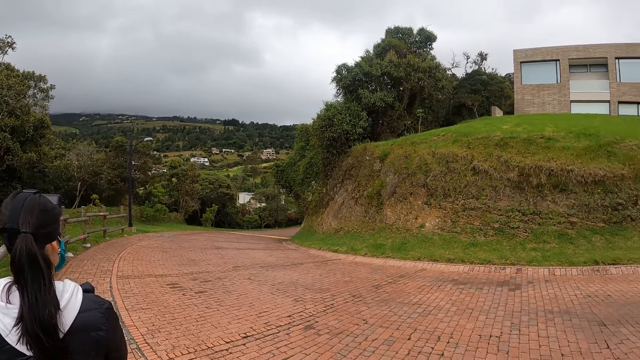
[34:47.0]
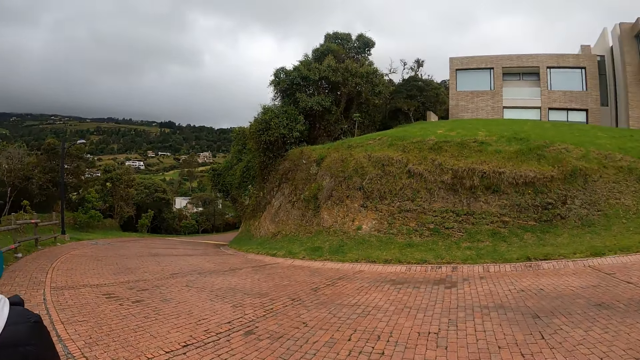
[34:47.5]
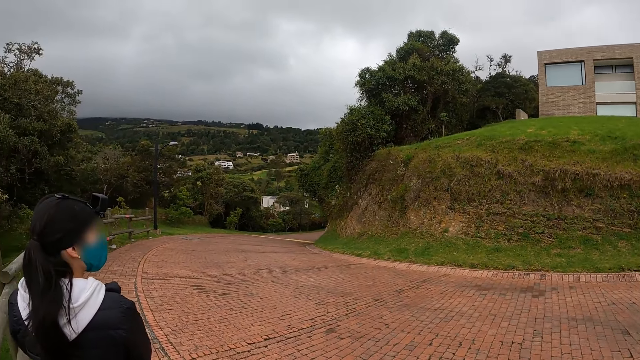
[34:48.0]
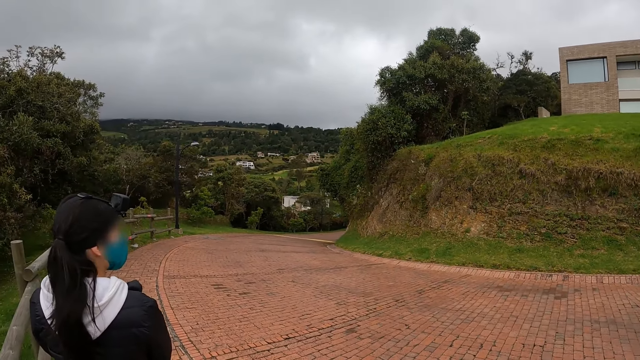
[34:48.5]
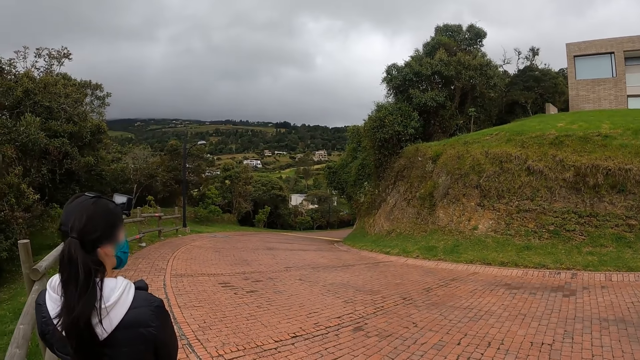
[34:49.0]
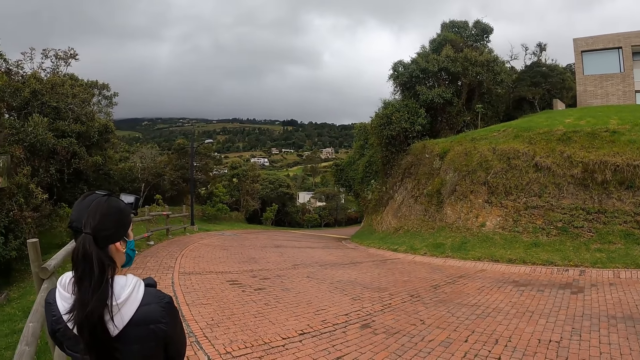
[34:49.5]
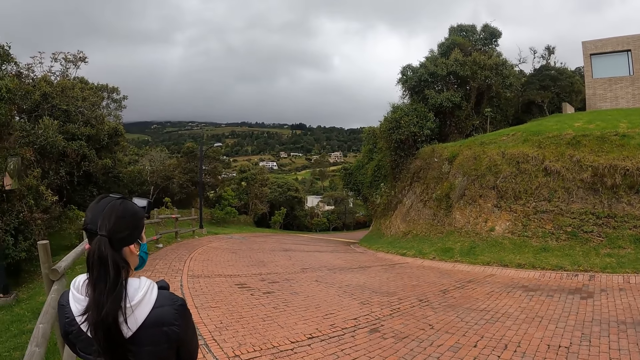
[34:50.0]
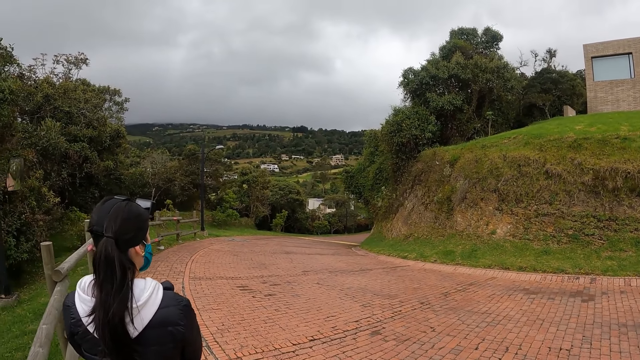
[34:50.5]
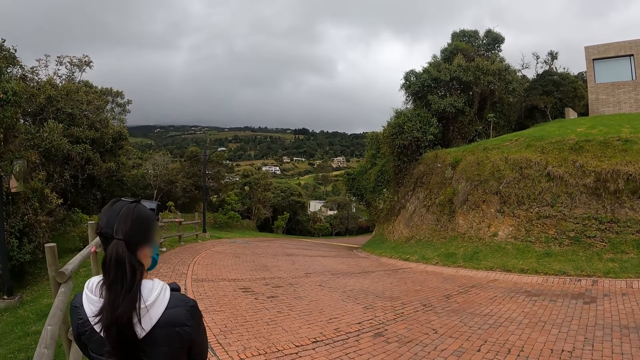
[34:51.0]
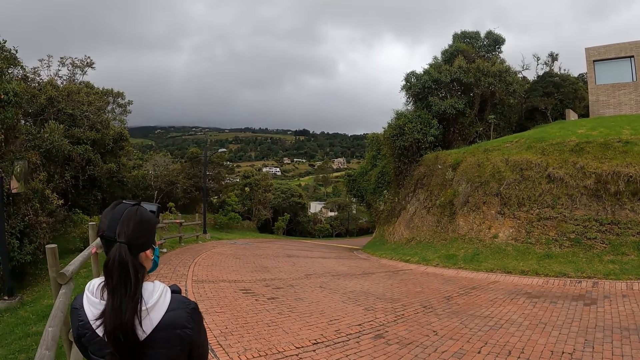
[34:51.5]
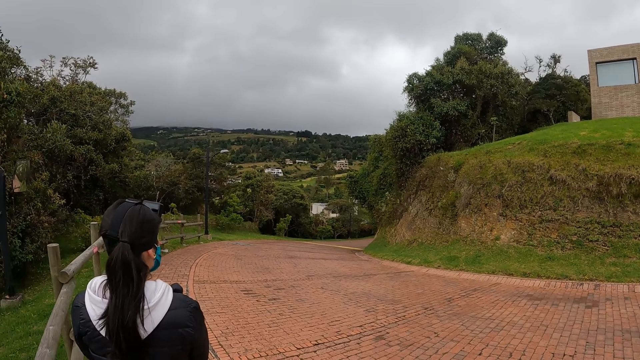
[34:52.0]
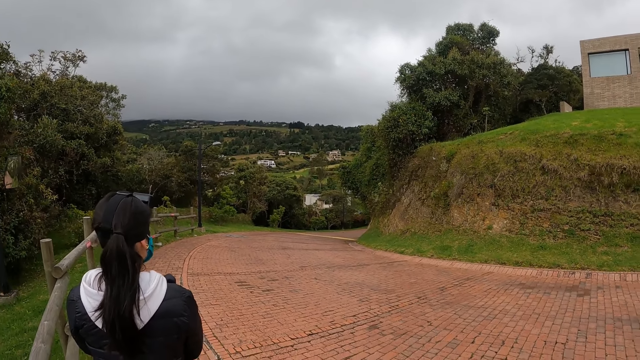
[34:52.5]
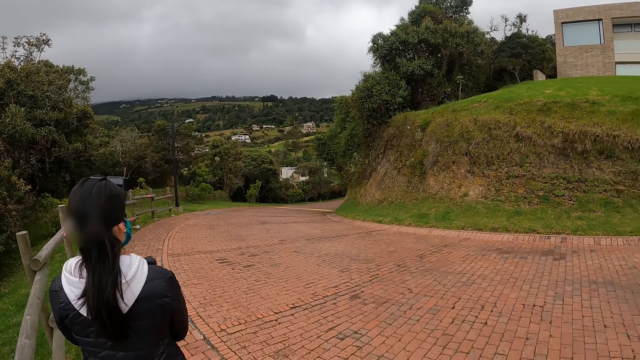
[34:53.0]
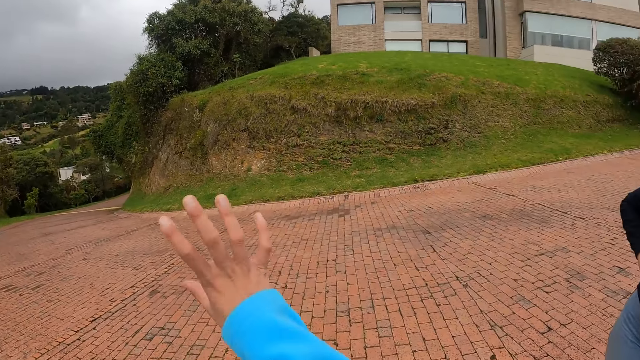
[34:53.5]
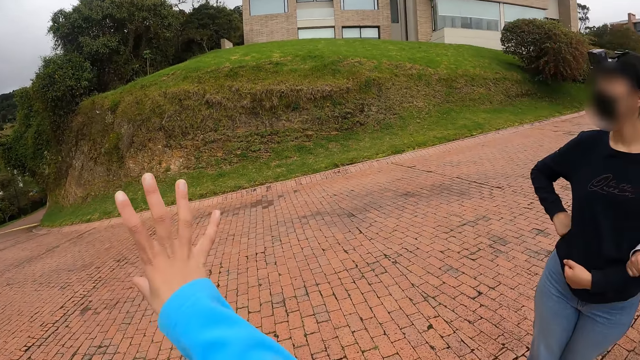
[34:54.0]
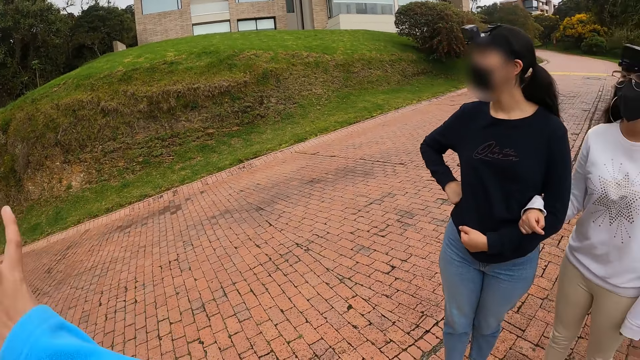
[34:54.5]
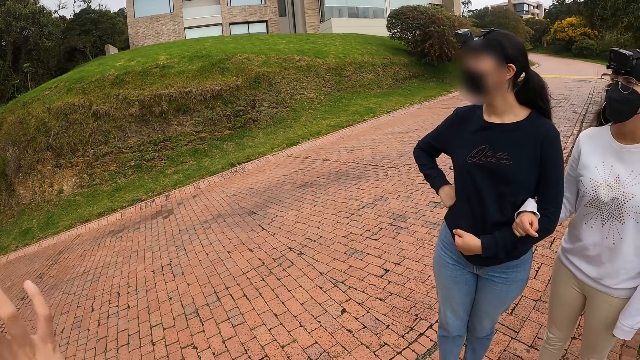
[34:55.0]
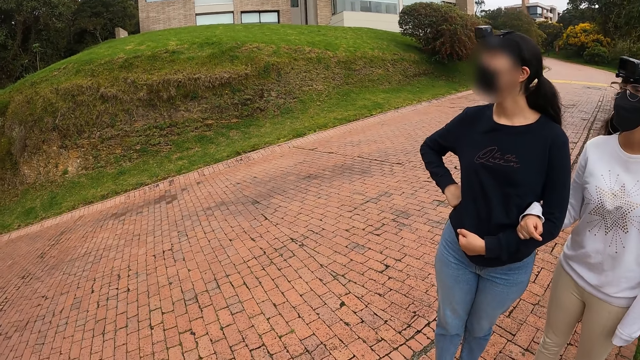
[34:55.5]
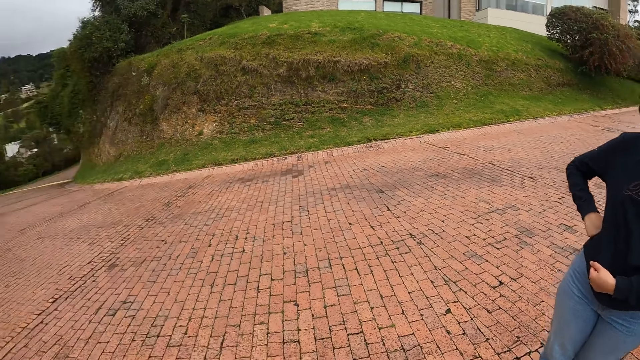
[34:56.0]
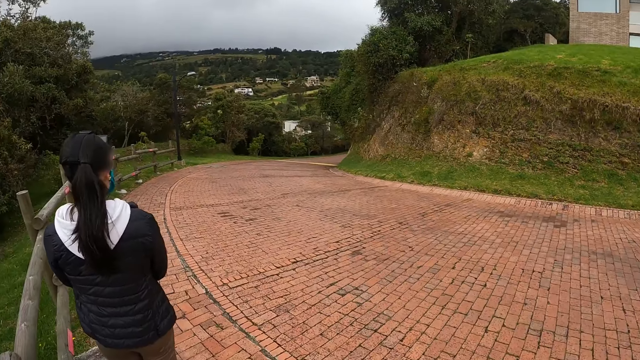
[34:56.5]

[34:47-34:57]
The camera wearer is looking around.

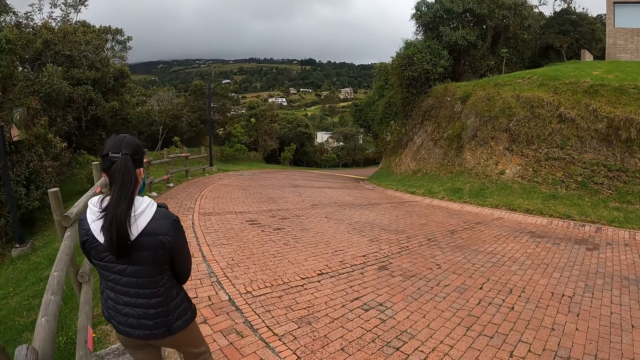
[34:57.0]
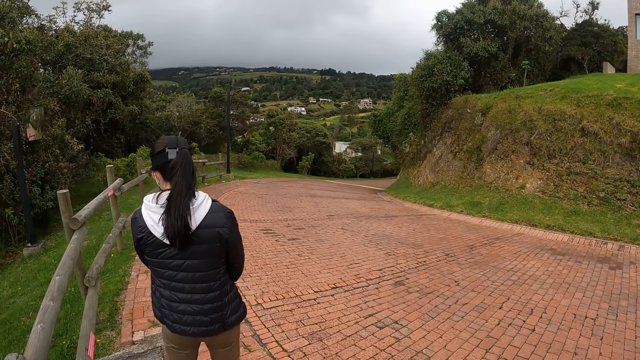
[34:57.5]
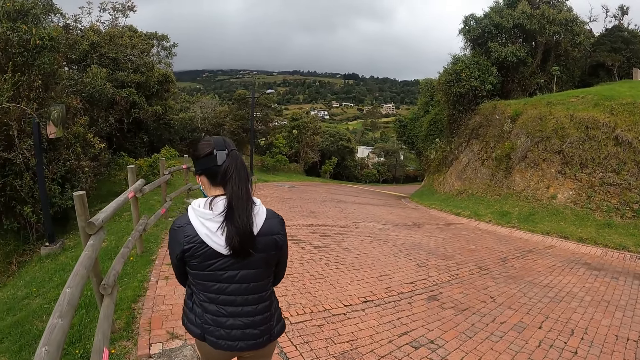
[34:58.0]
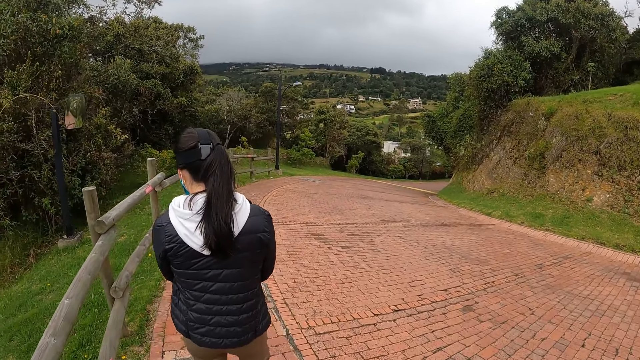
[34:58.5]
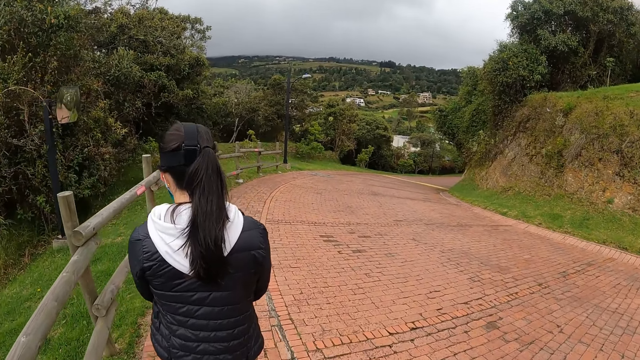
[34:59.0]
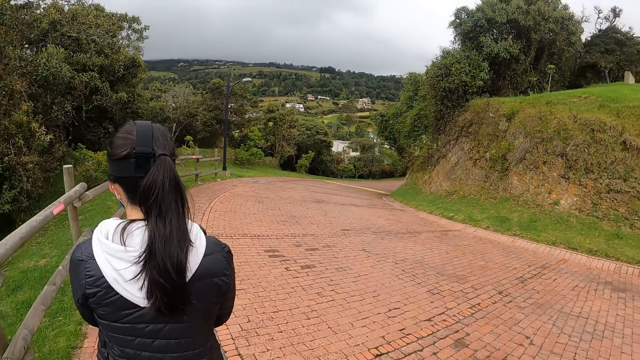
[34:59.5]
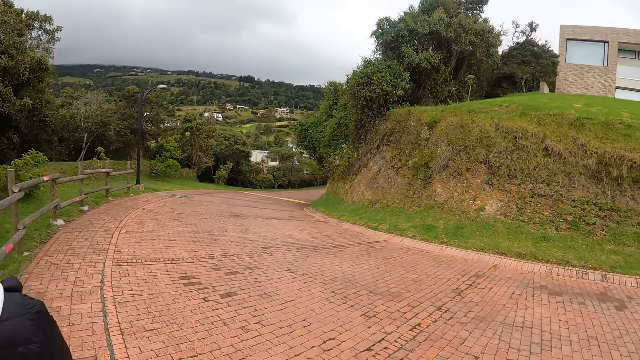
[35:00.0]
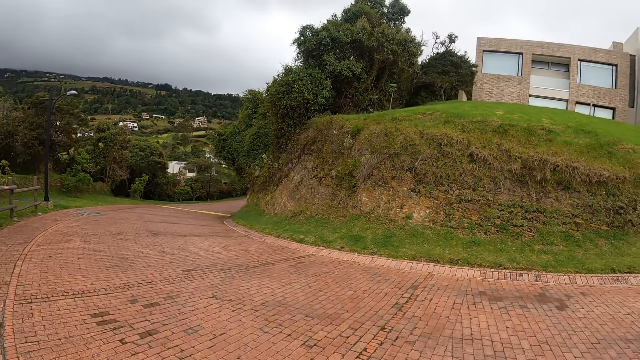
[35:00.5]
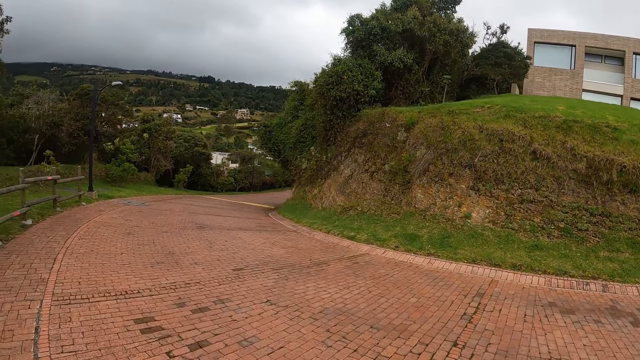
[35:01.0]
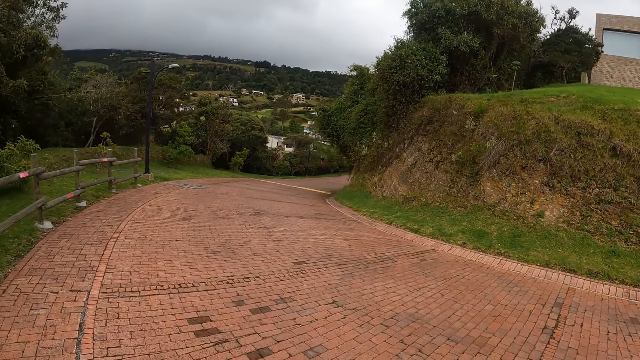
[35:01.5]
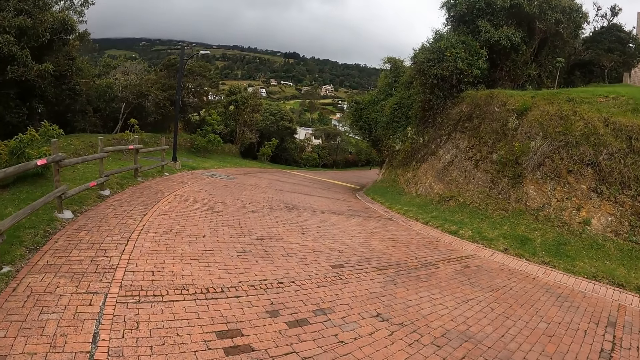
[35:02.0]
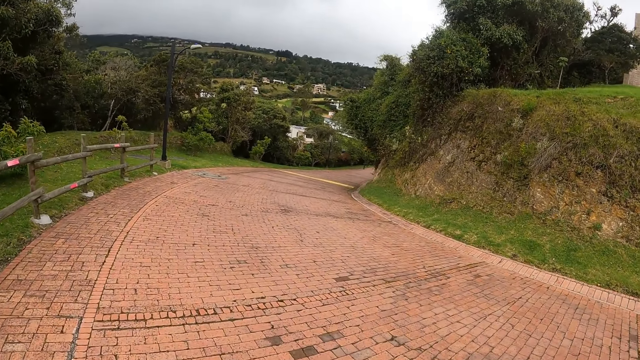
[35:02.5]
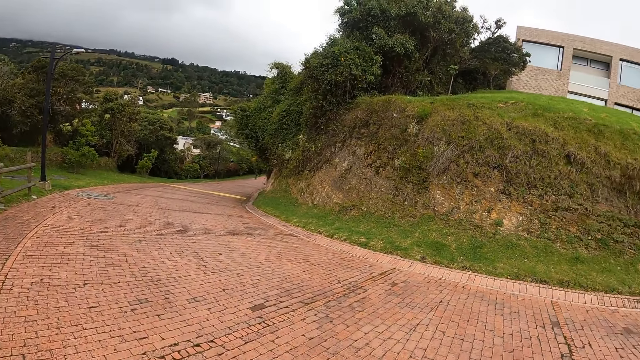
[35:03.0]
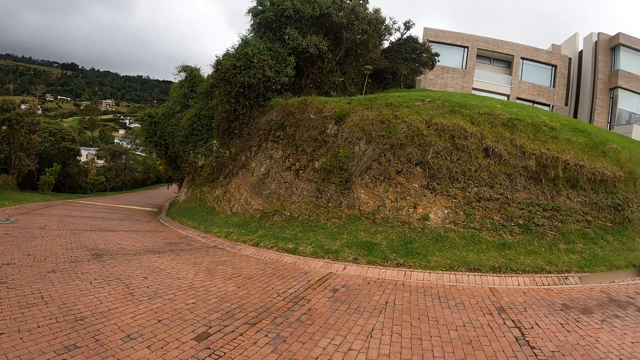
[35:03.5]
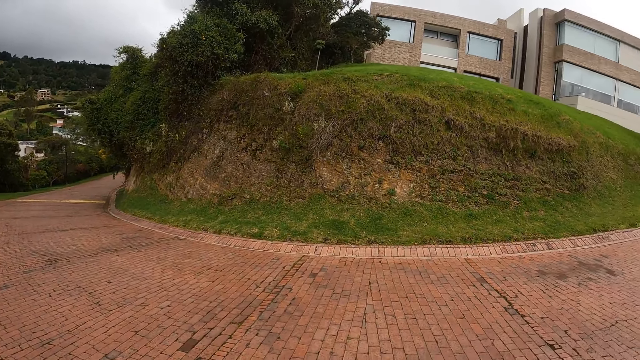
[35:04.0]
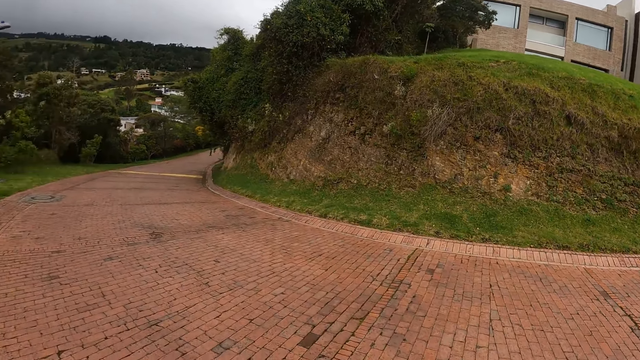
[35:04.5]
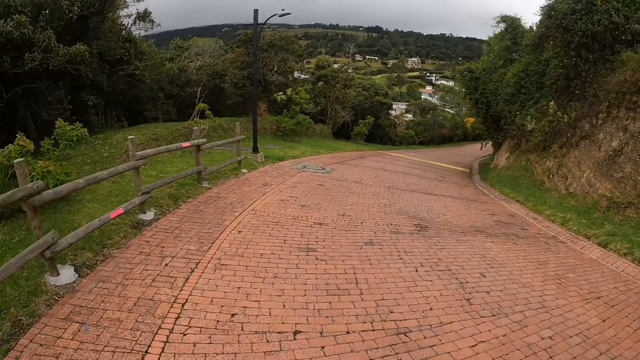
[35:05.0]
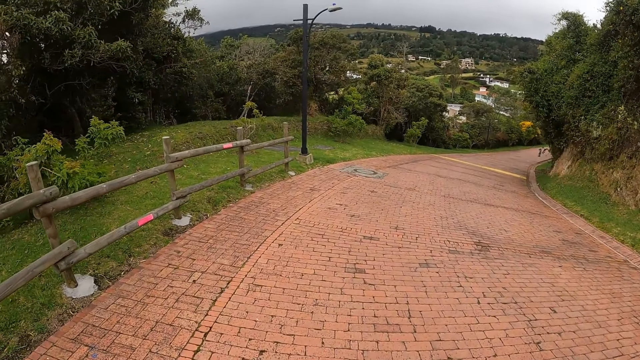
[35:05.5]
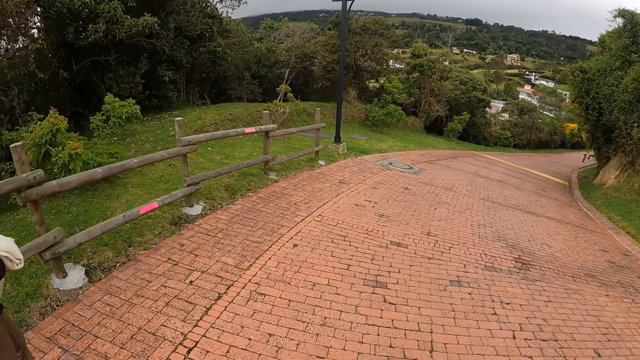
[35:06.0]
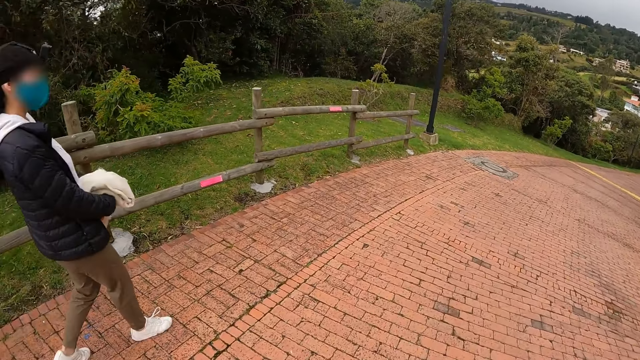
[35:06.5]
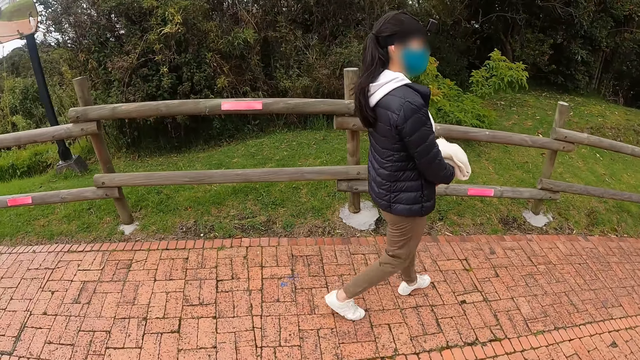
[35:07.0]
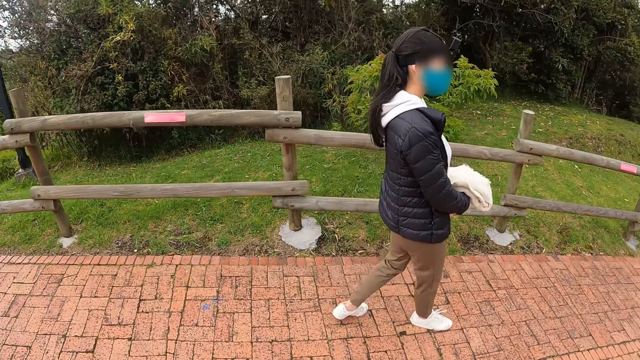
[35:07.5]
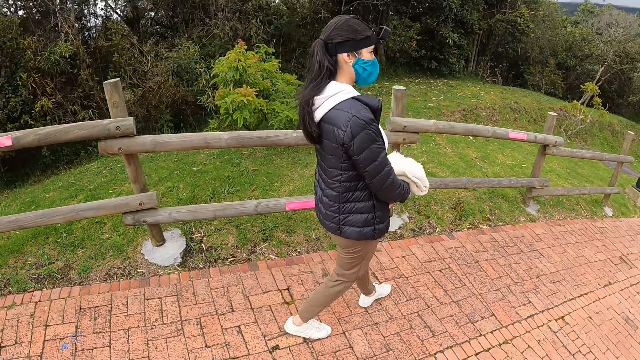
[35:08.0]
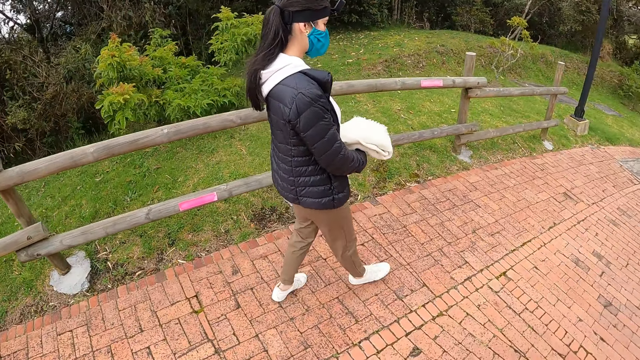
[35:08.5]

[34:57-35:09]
The camera wearer walks past the woman. The woman walks past the camera wearer.
